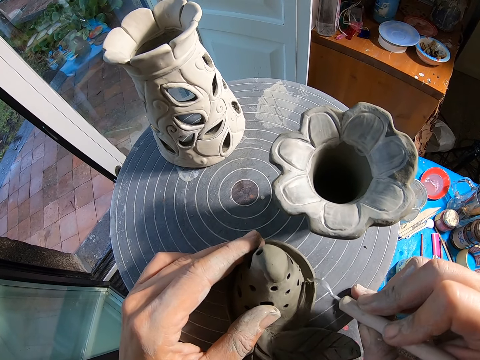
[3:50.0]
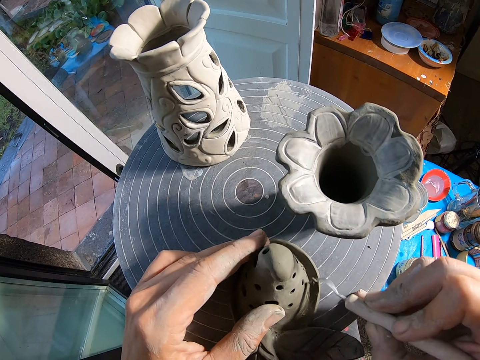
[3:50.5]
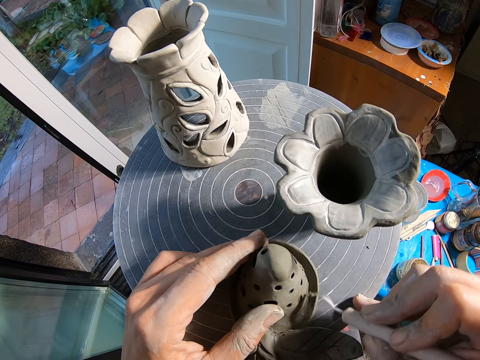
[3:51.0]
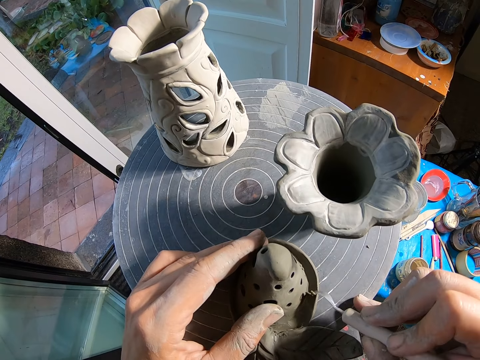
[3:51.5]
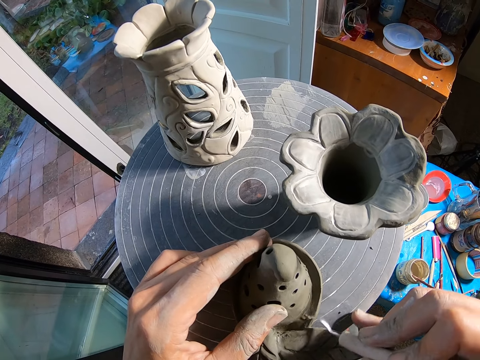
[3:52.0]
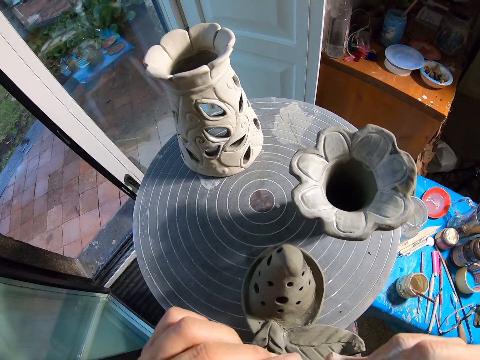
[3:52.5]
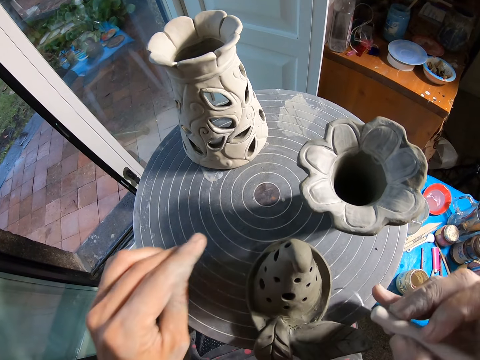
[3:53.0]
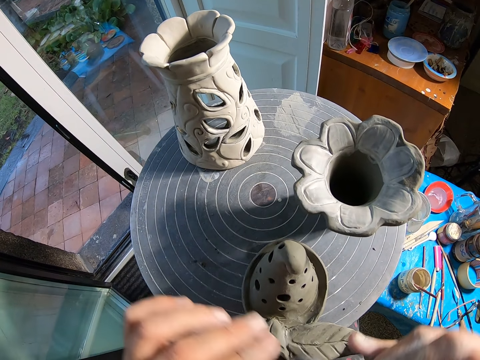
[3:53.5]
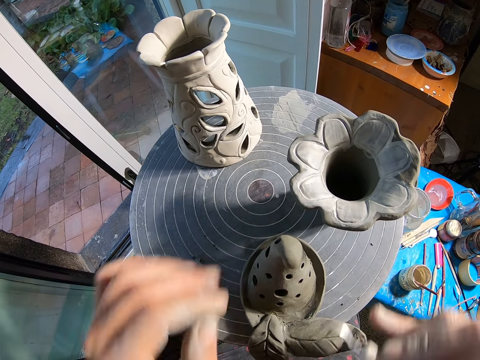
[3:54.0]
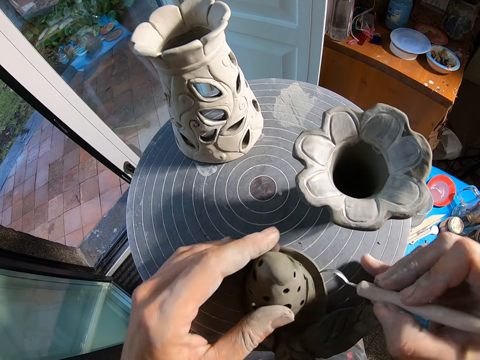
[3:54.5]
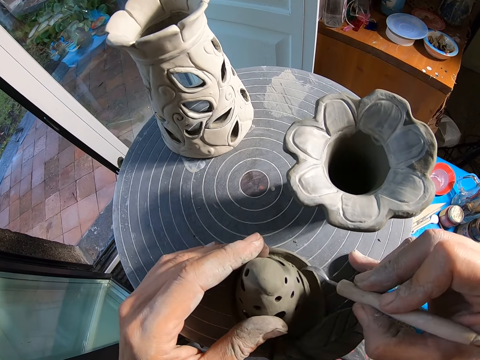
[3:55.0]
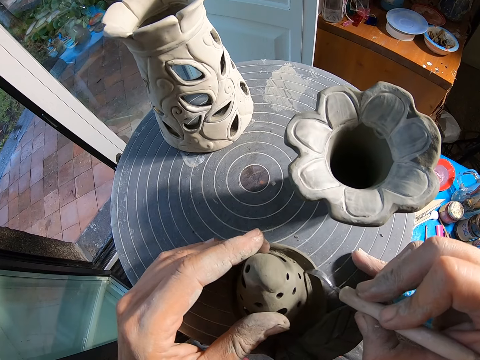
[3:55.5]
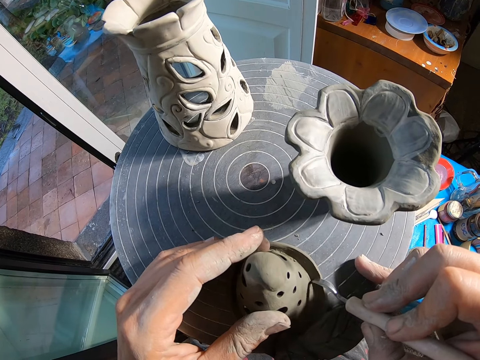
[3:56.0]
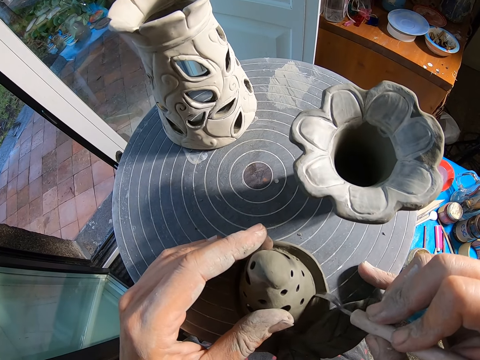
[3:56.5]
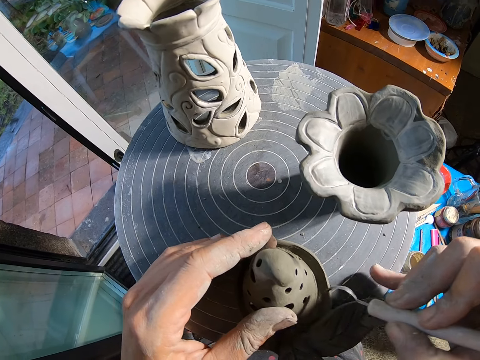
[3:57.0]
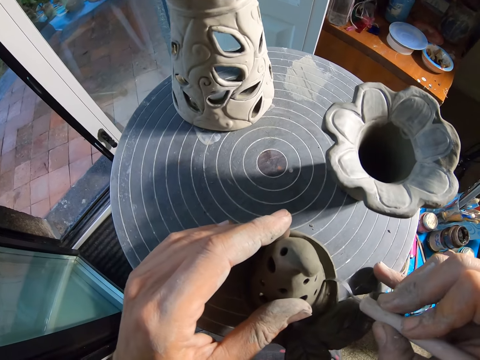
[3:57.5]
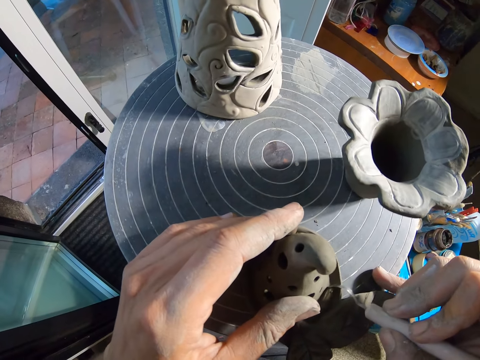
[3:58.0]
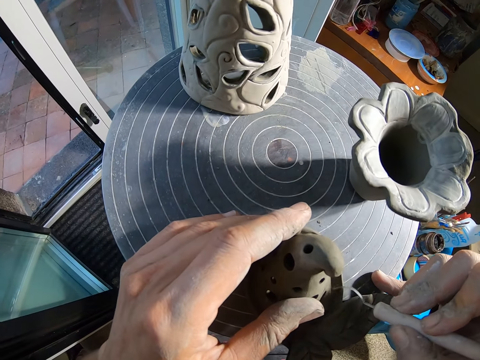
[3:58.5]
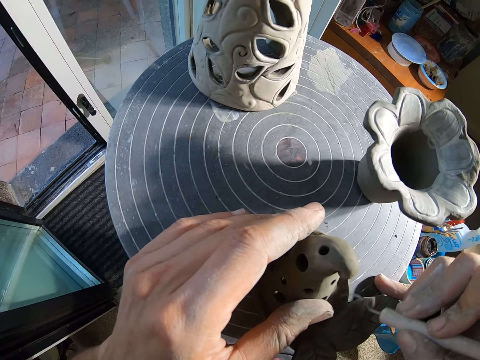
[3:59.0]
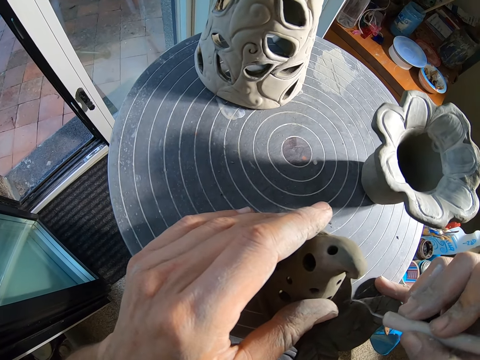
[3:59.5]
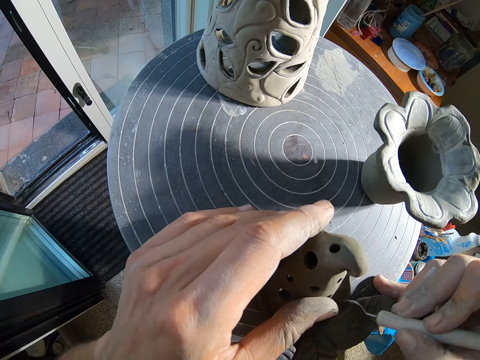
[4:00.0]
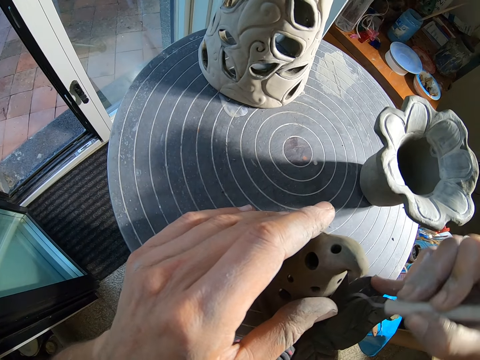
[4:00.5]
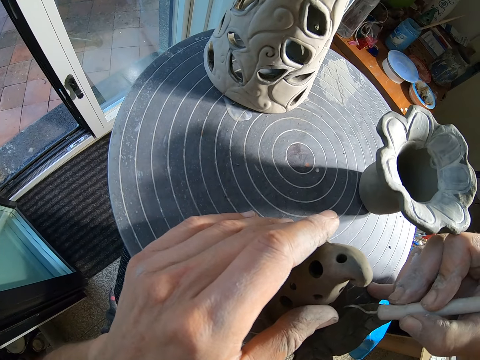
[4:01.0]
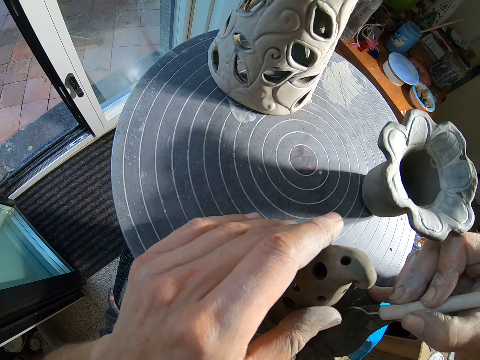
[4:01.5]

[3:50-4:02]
The camera wearer removes clay on the wax carver or blade knife with her left hand. She places her left hand on the vase on the turntable. She carves the vase on the turntable with the wax carver in her right hand.

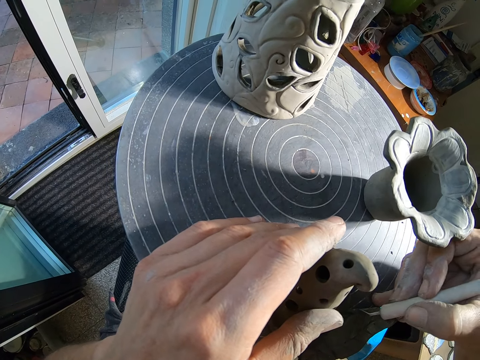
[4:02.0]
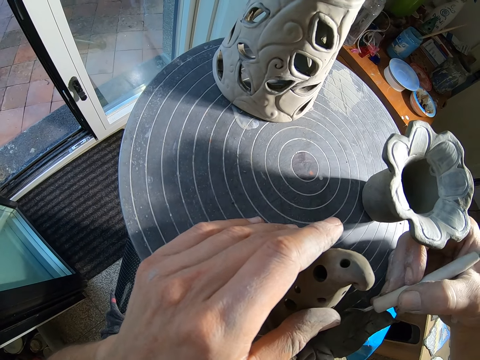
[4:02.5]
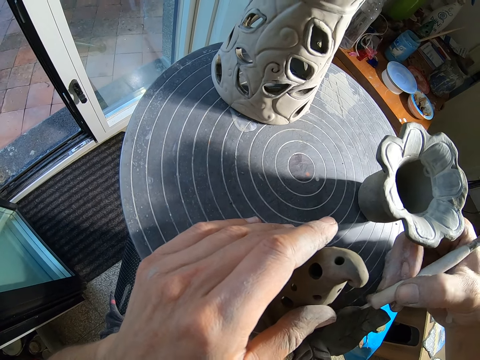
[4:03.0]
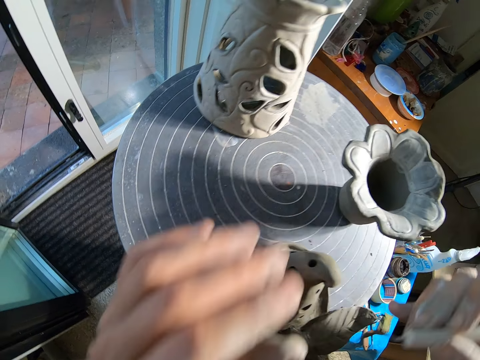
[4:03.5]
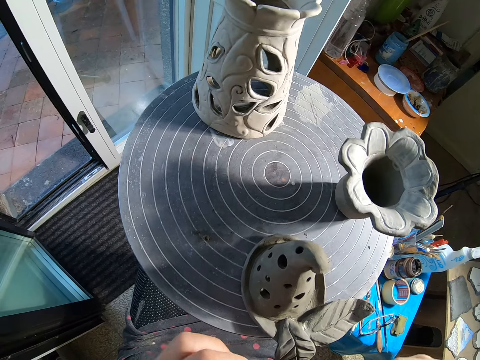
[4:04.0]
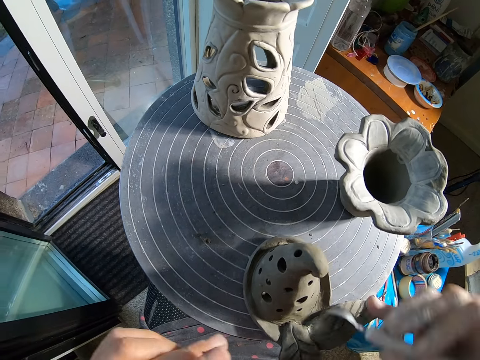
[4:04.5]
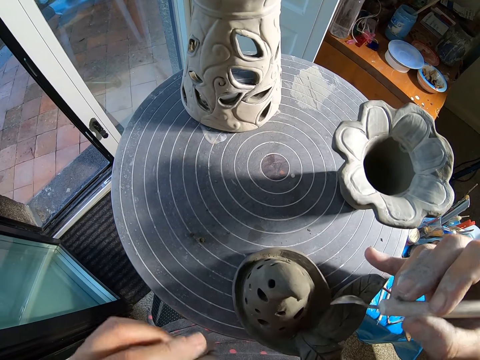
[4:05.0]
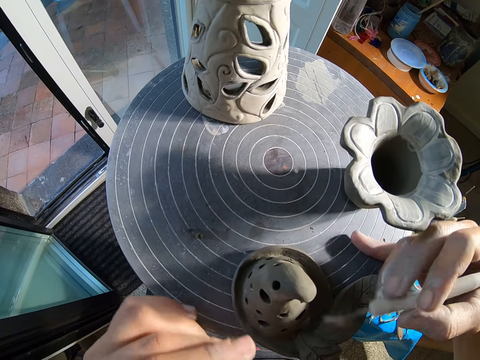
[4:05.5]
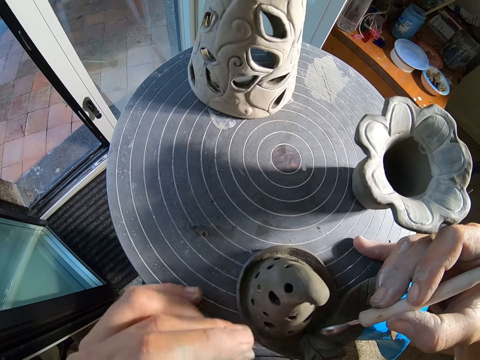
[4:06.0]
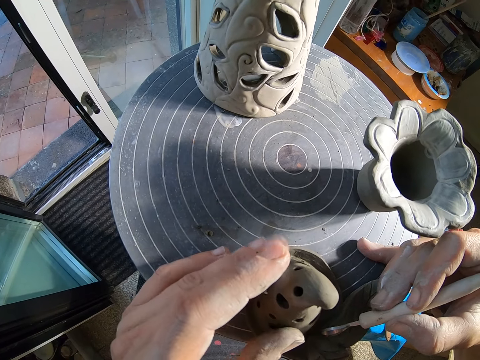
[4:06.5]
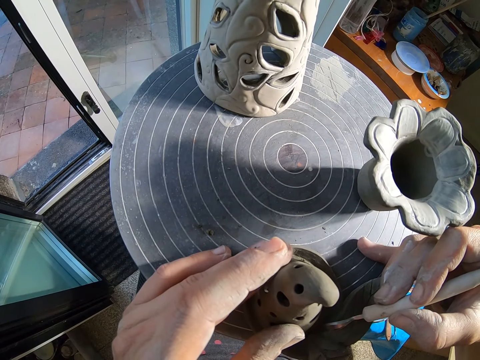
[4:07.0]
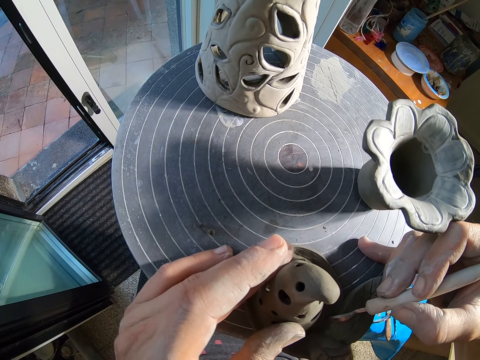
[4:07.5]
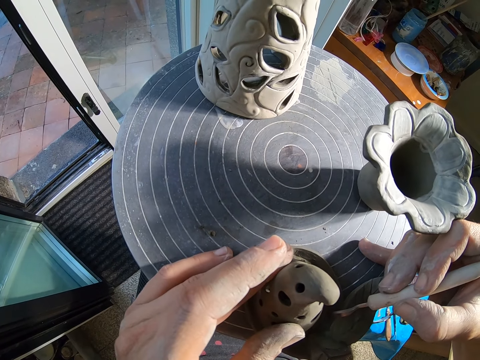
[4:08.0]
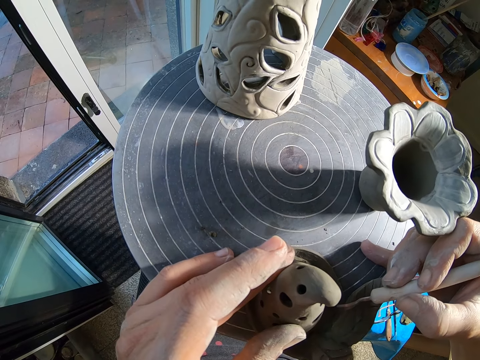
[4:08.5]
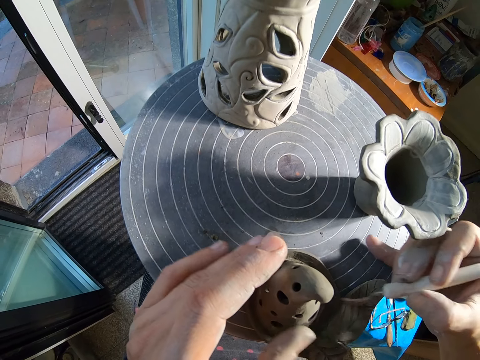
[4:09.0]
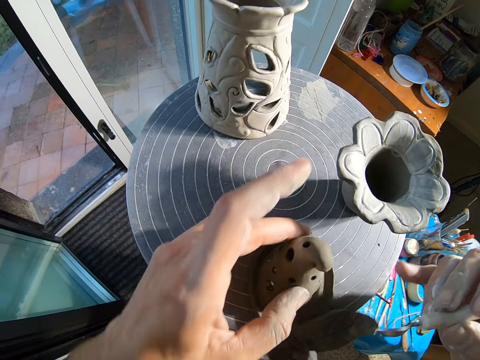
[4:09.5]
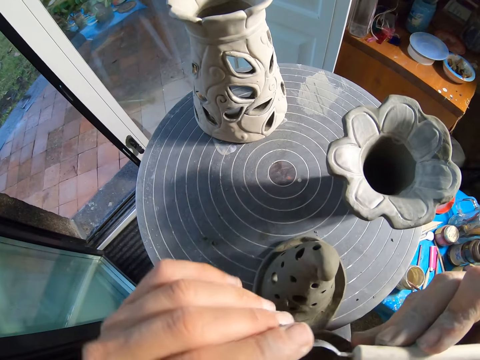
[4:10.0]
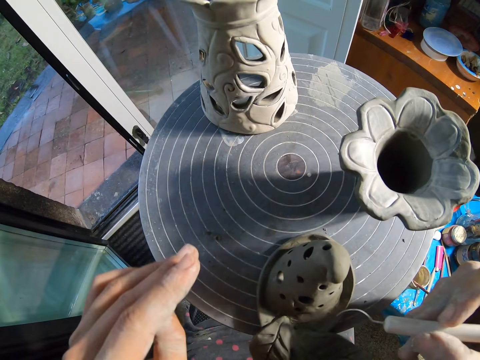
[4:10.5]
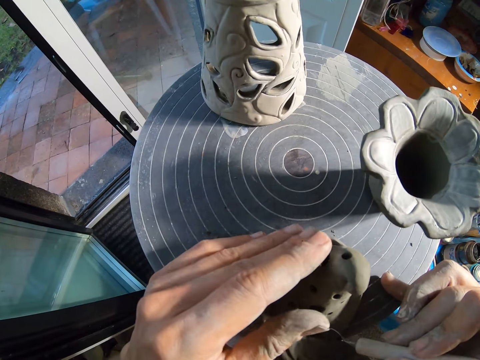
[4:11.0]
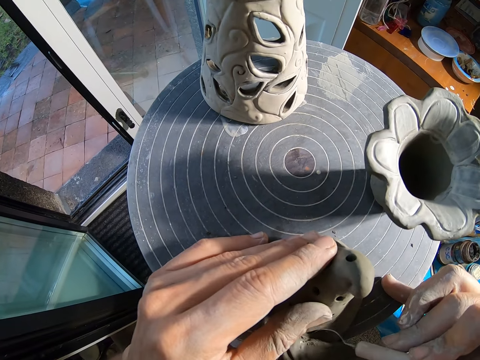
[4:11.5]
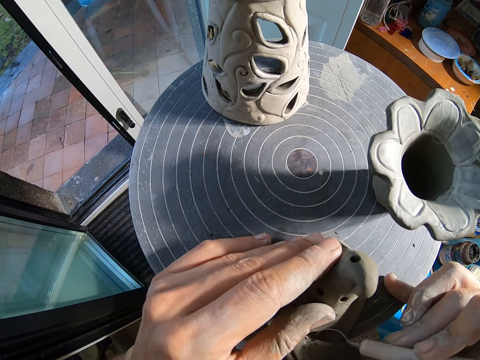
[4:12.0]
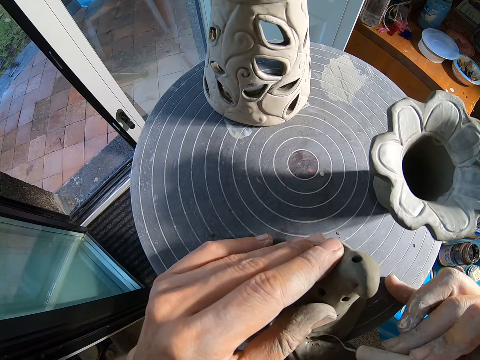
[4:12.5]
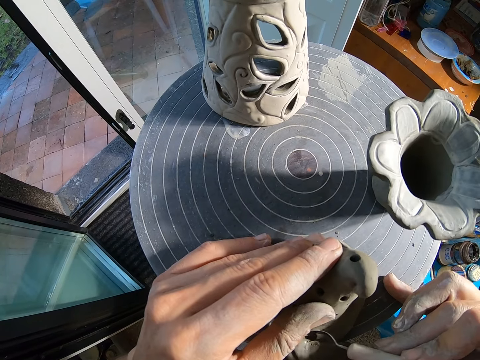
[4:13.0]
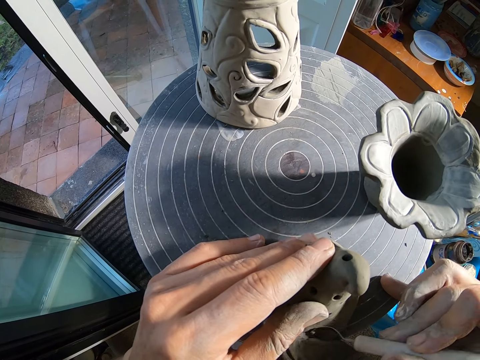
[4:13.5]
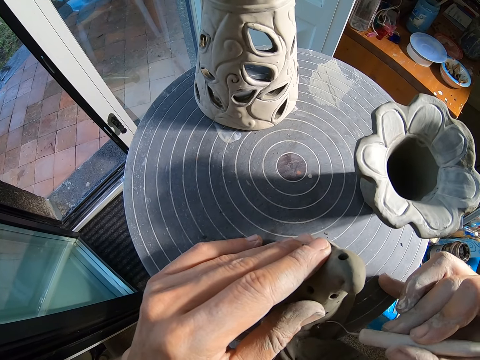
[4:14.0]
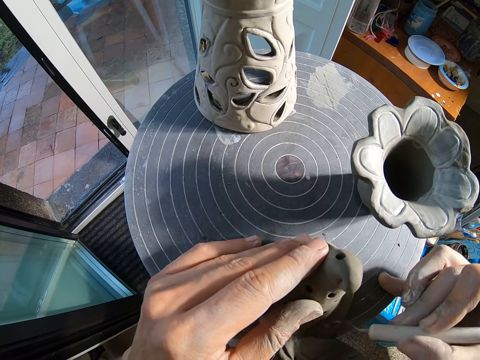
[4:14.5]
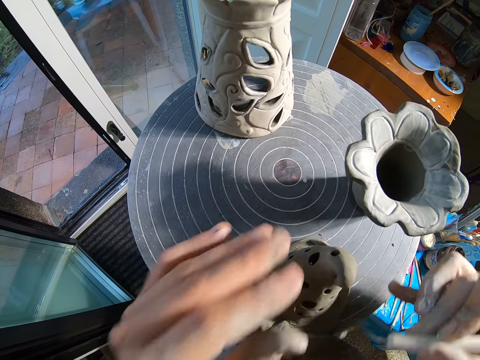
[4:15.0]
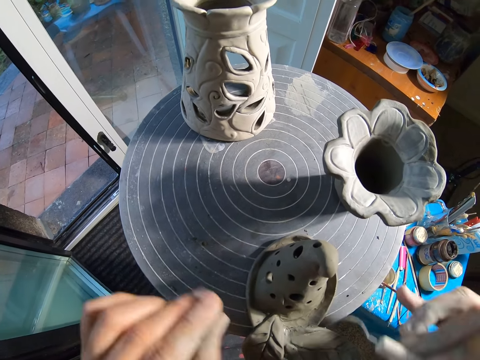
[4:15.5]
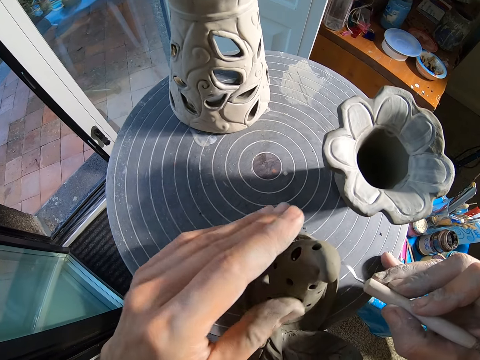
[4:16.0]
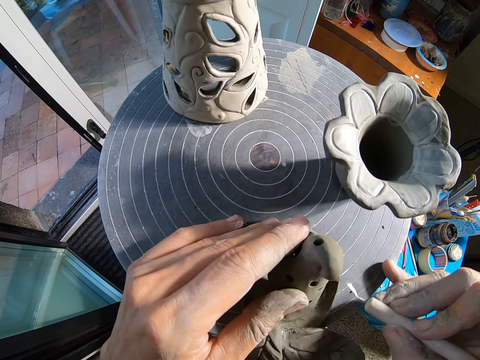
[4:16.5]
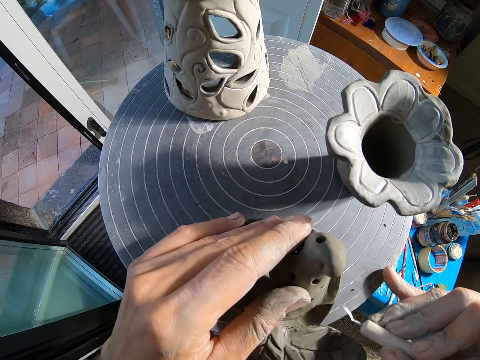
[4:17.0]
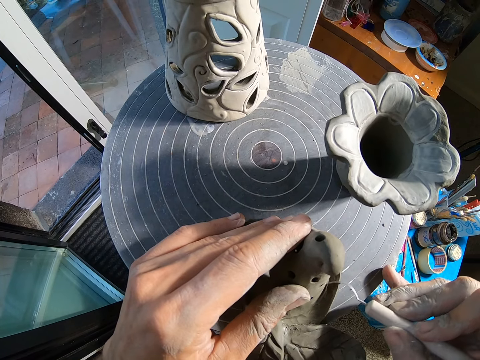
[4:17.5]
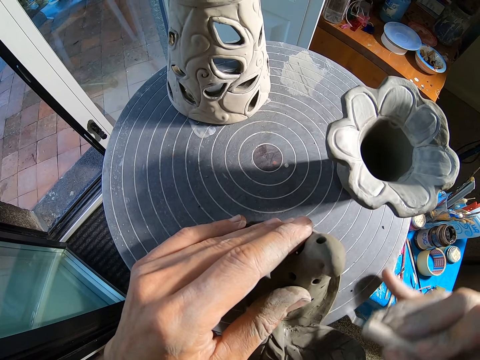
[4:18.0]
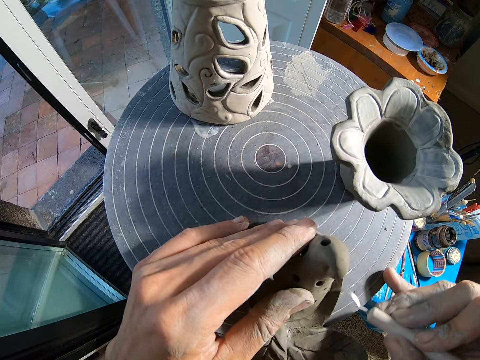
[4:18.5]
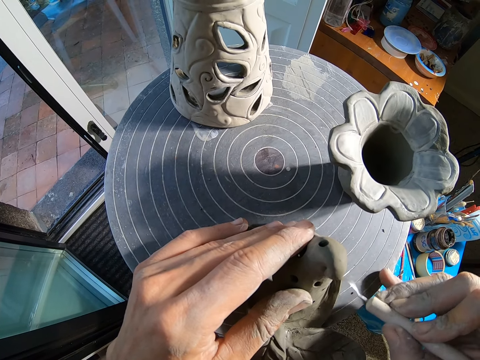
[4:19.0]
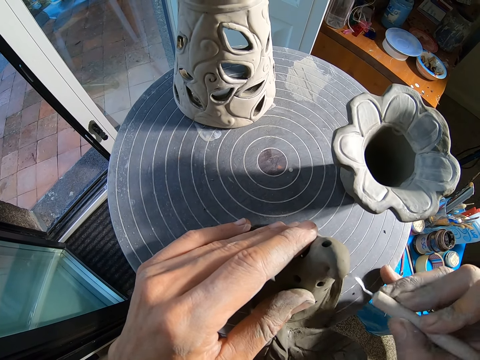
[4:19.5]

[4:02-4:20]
The camera wearer removes clay on the wax carver or blade knife with her left hand. She places her left hand on the vase on the turntable. She carves the vase on the turntable with the wax carver in her right hand. She turns the vase on the turntable with her left hand. She removes clay on the wax carver with her left hand. She places her left hand on the vase on the turntable. She carves the vase on the turntable with the wax carver in her right hand. She removes clay on the wax carver with her left hand. She places her left hand on the vase on the turntable. She carves the vase on the turntable with the wax carver in her right hand.
